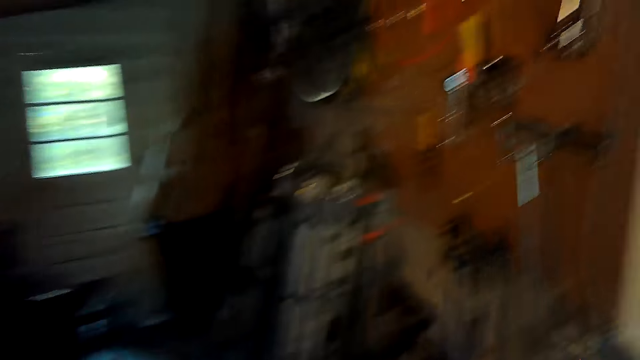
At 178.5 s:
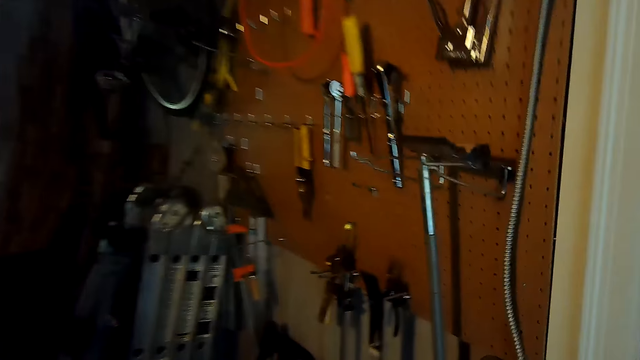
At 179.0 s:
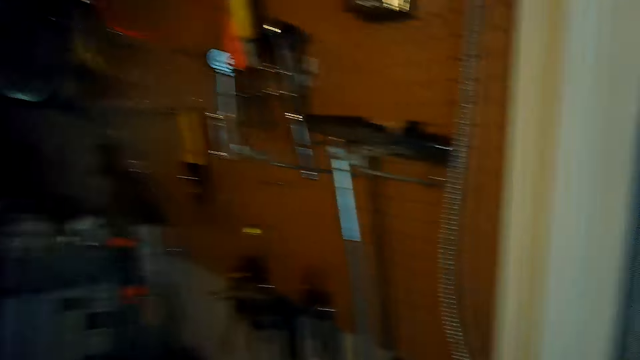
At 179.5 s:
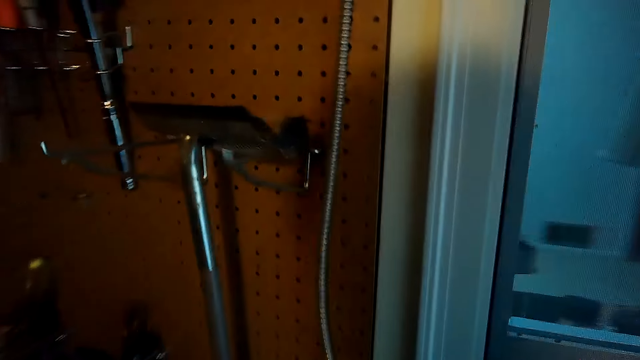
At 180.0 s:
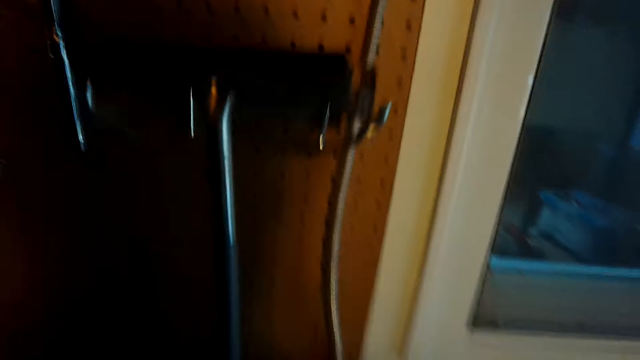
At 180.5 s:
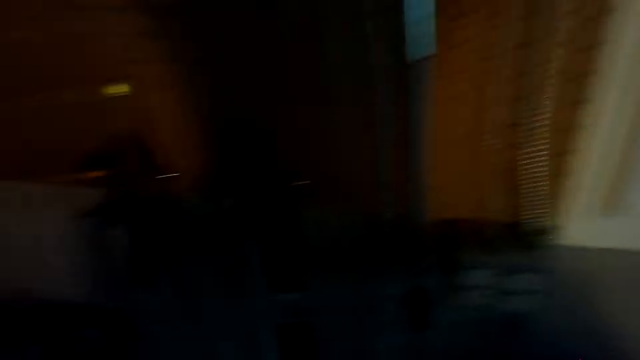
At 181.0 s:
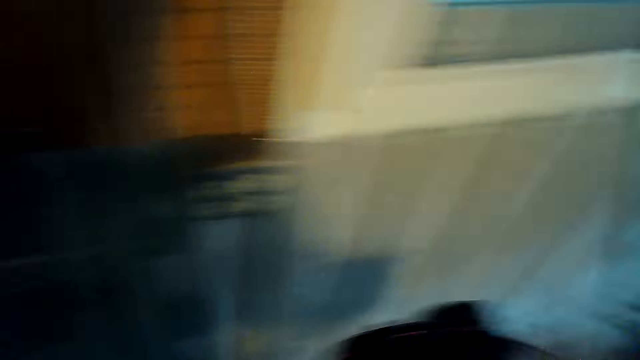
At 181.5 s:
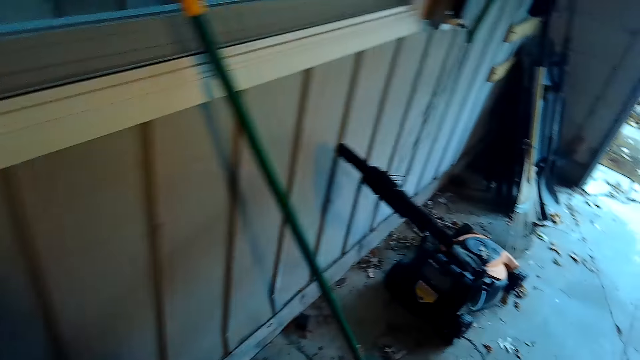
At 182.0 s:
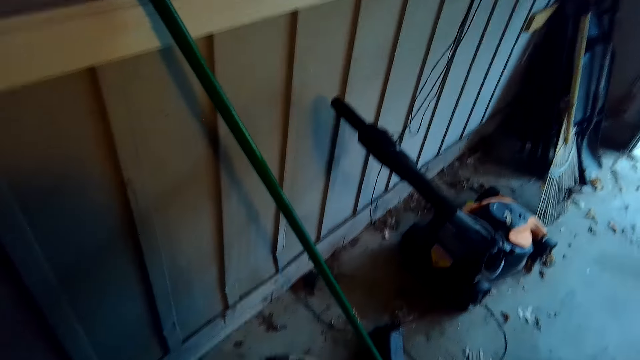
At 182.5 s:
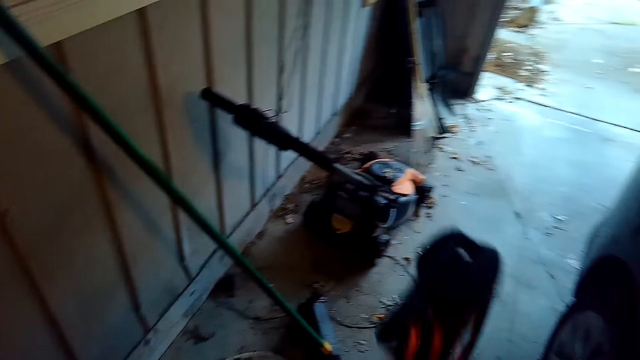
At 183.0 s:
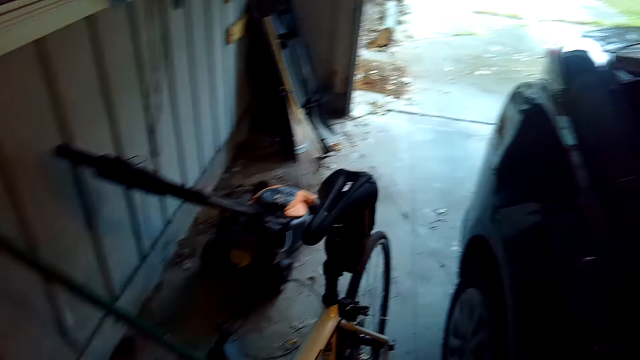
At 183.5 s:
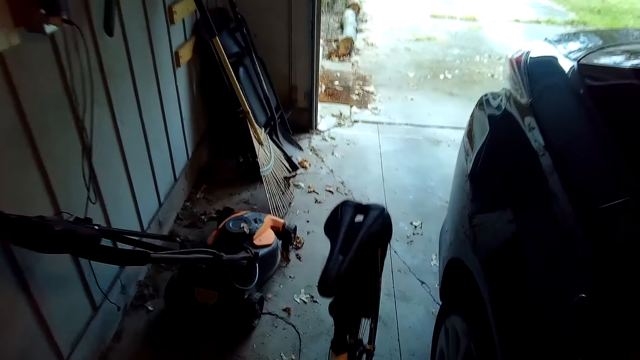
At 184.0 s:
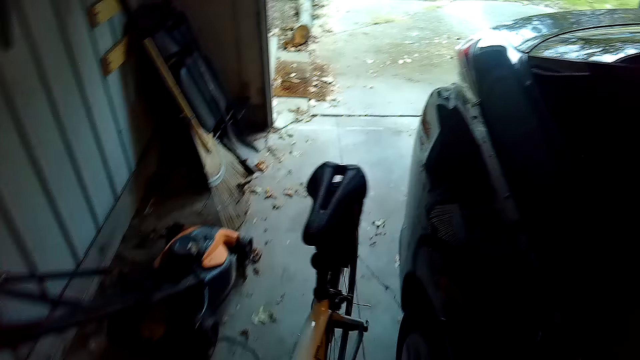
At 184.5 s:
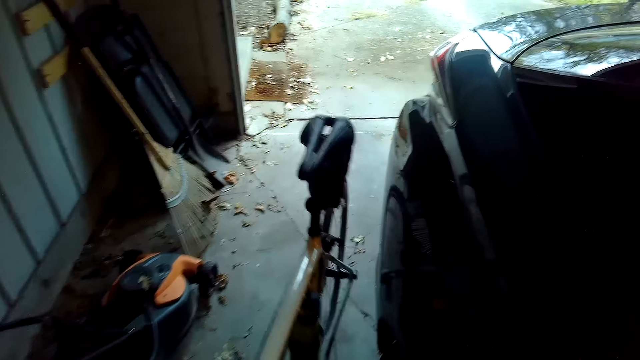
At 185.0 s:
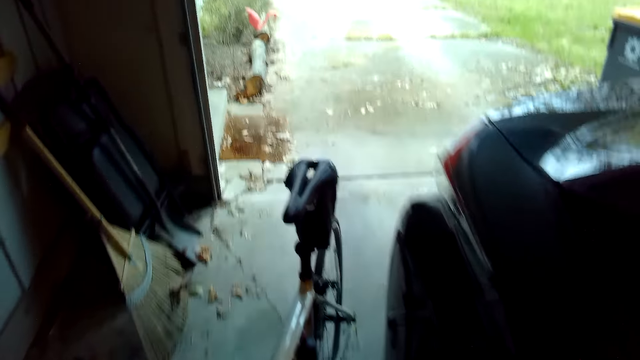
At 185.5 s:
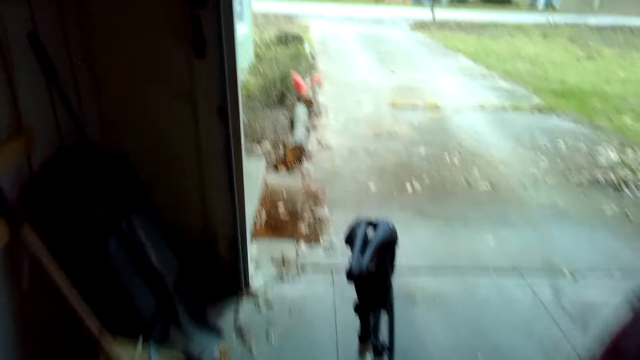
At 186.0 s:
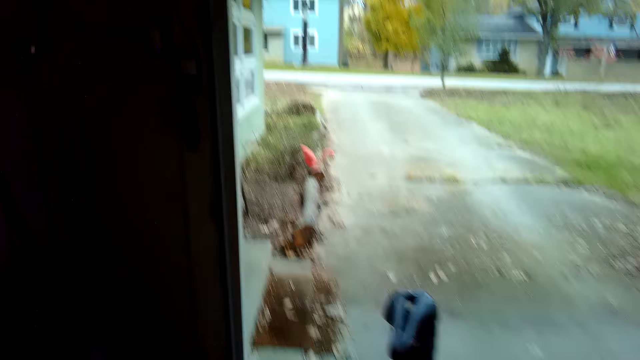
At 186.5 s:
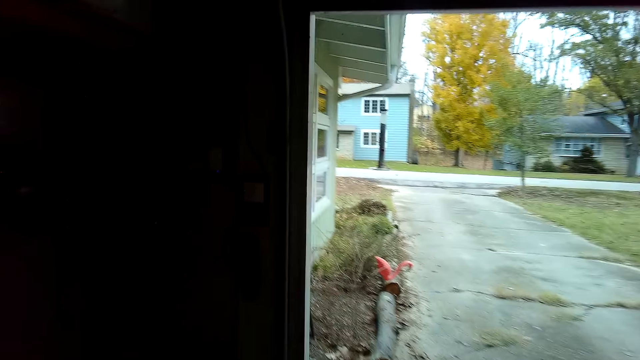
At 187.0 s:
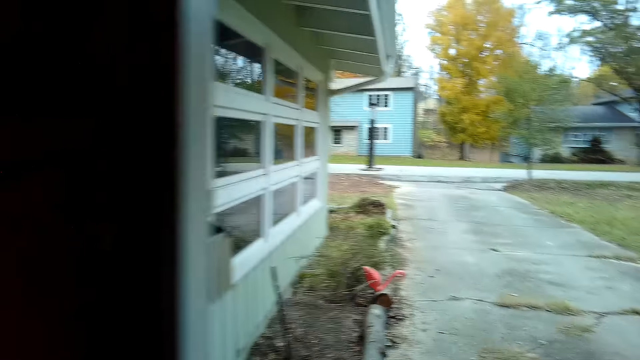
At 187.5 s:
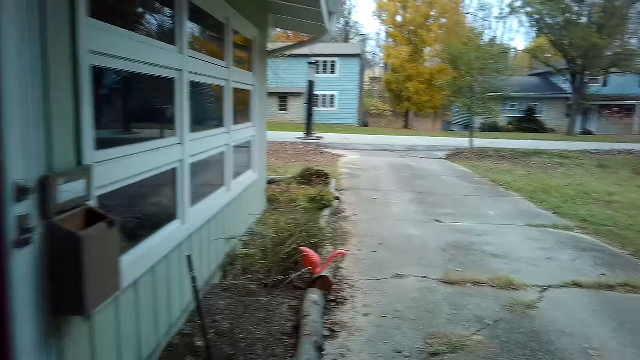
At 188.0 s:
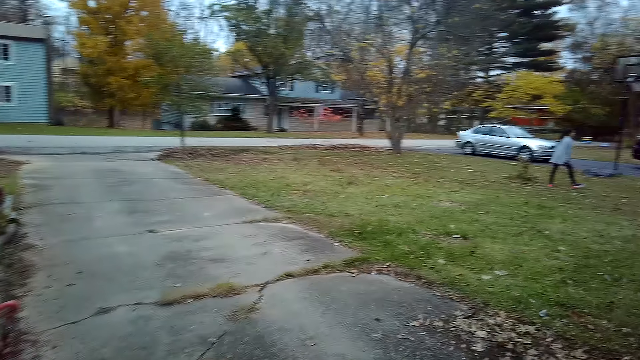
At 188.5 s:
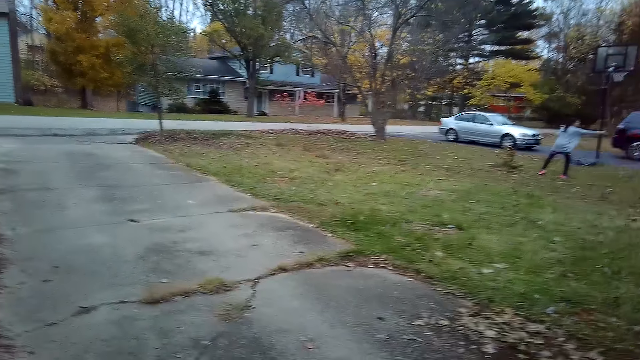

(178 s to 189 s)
The camera wearer pushes a bicycle.

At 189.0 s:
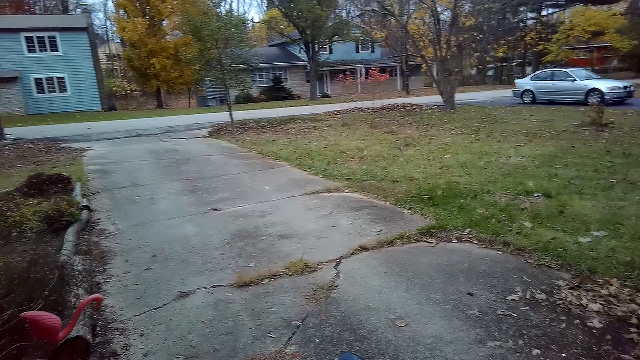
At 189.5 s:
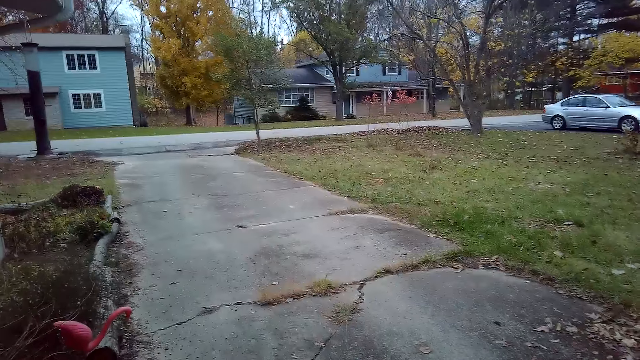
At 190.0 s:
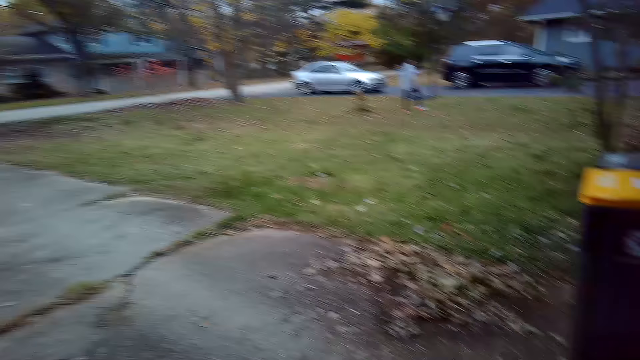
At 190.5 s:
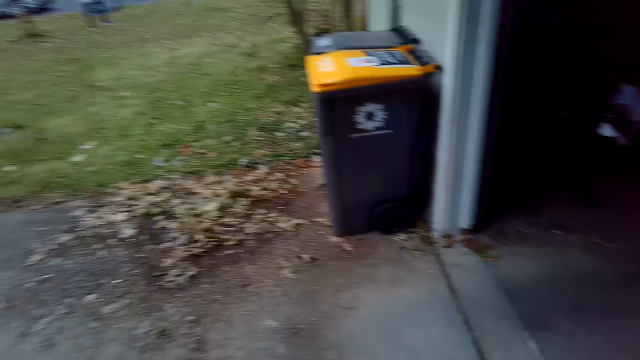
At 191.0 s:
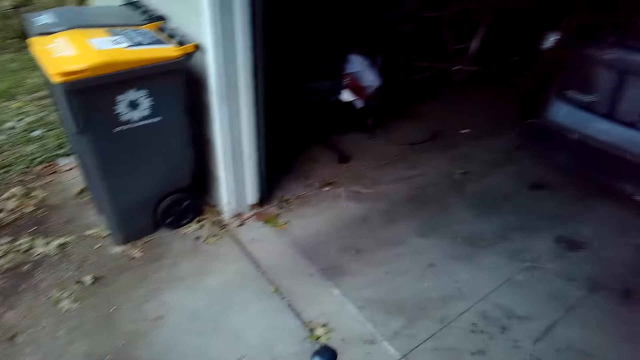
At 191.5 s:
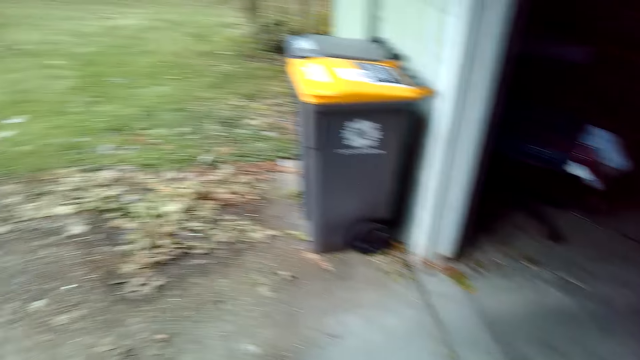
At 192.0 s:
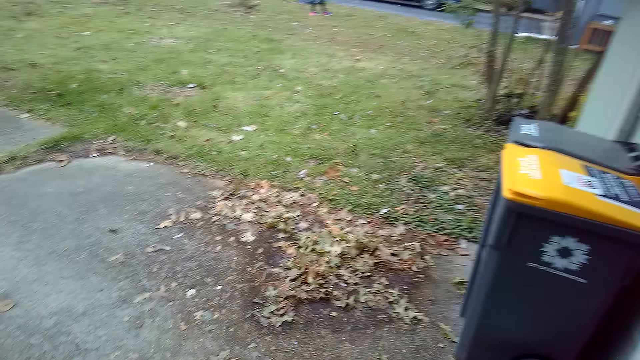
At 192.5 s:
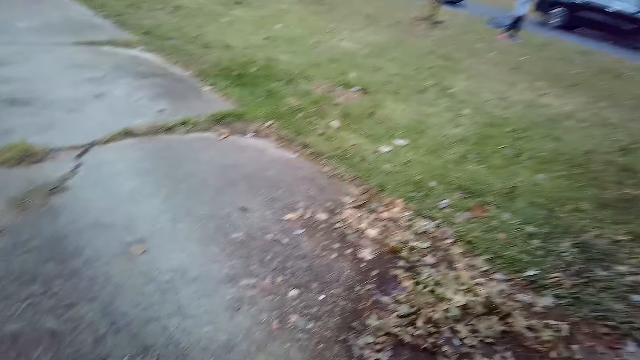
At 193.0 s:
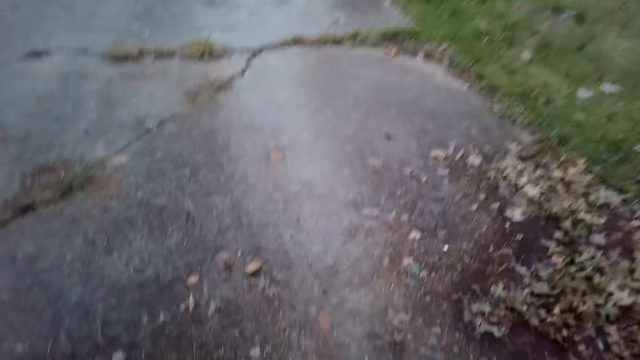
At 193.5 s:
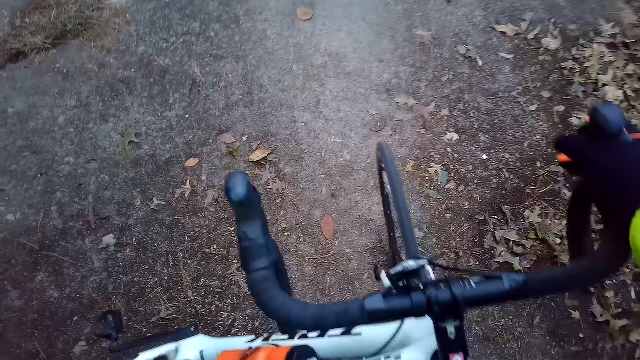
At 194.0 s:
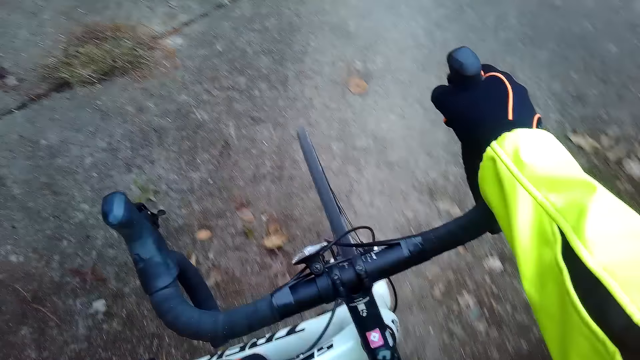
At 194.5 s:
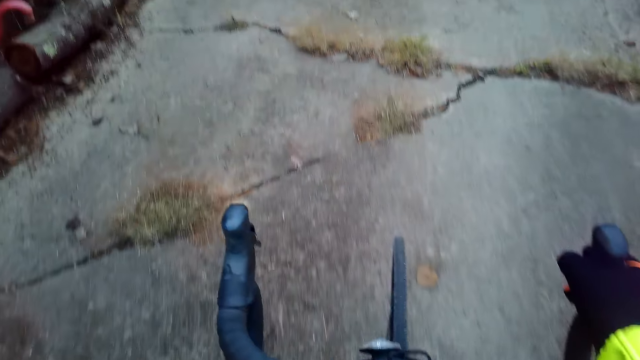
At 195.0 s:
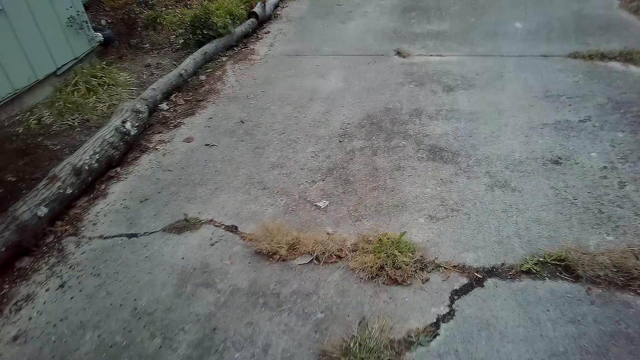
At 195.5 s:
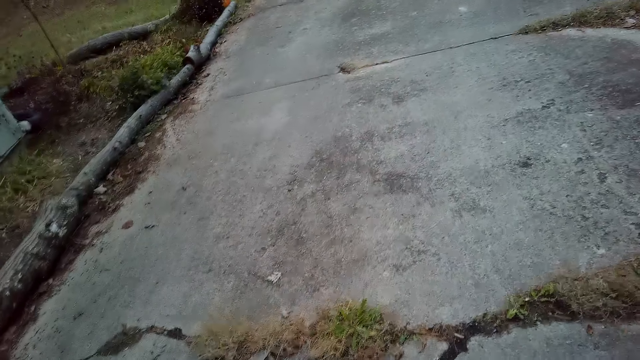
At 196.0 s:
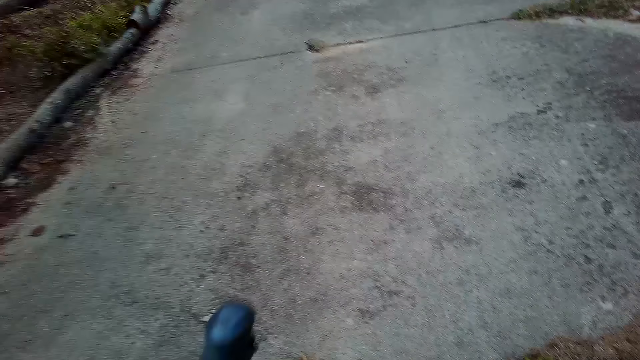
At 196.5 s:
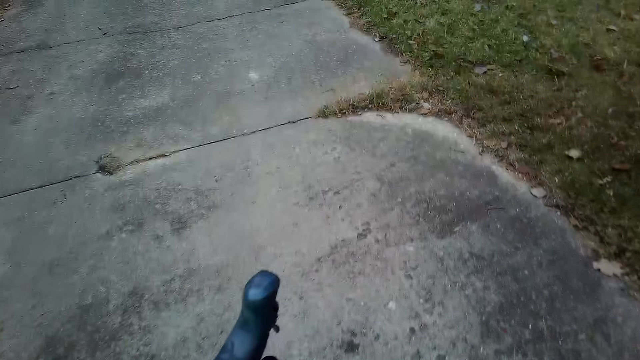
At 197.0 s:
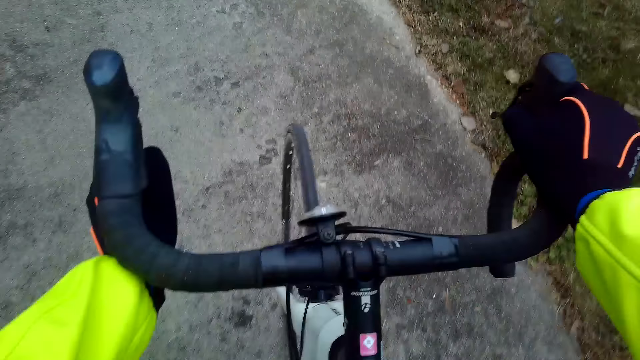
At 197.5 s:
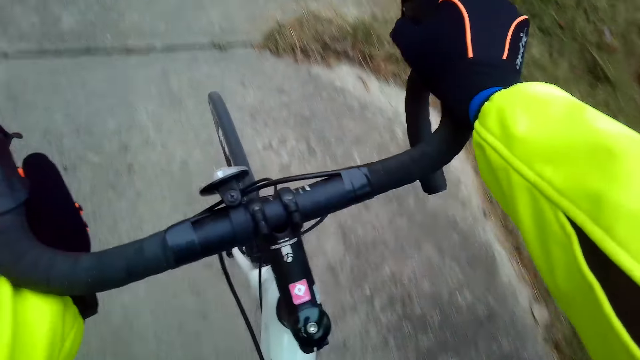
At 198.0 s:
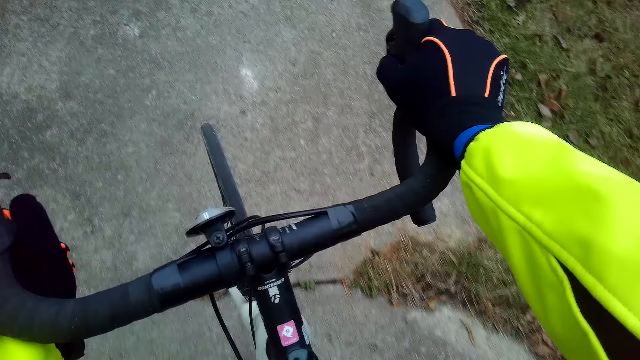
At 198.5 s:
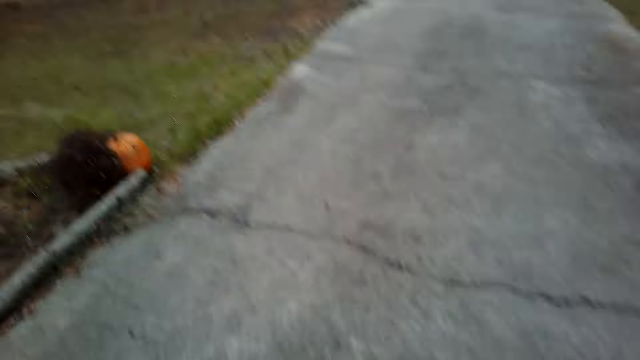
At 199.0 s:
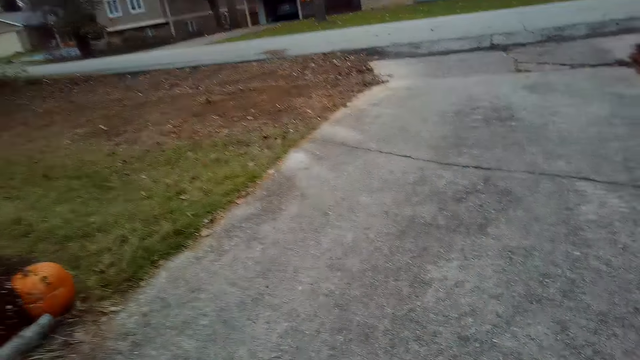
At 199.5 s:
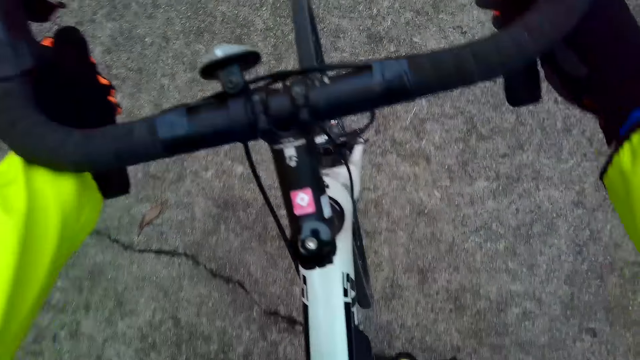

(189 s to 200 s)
The camera wearer looks around the house. They cycle the bicycle.
